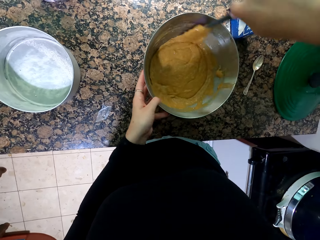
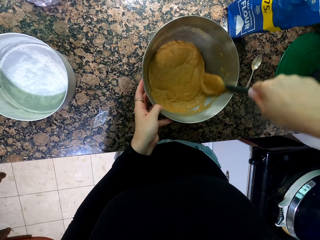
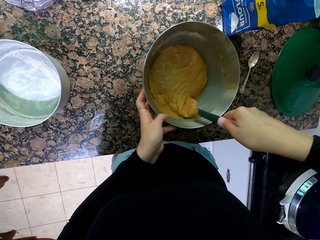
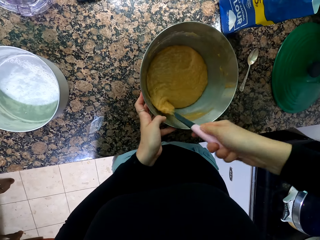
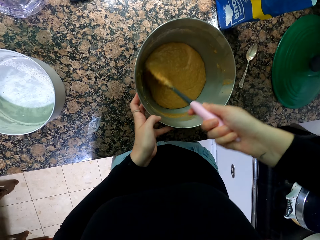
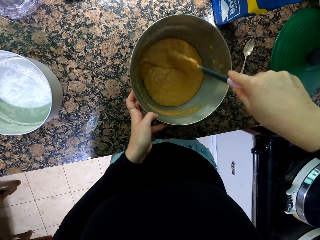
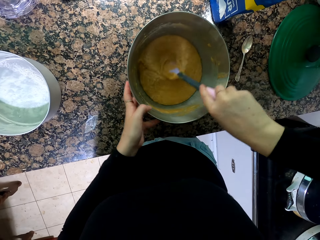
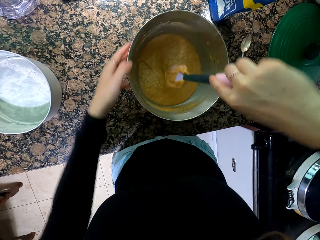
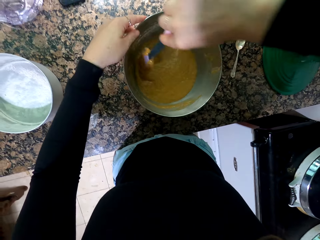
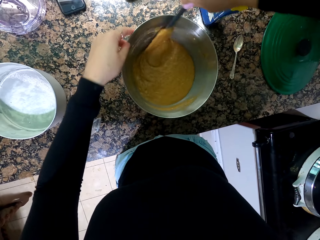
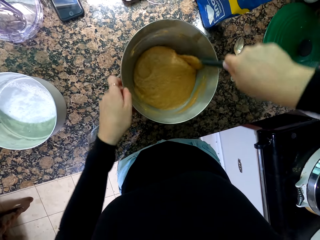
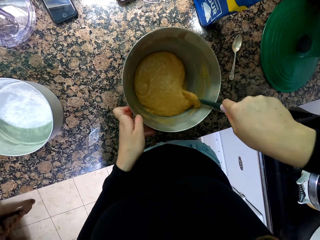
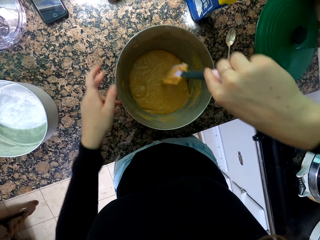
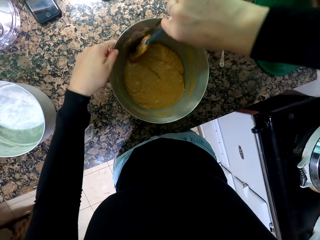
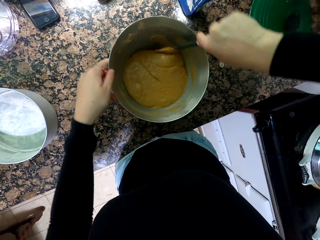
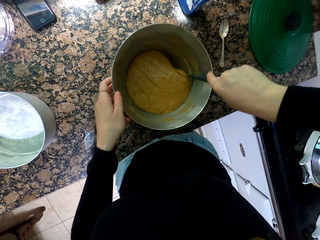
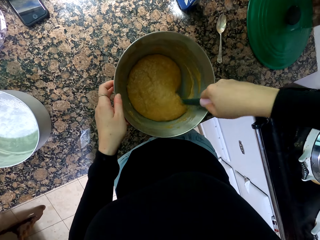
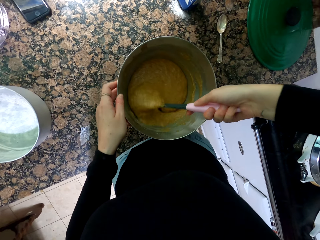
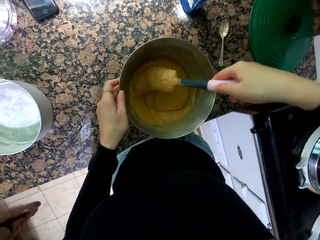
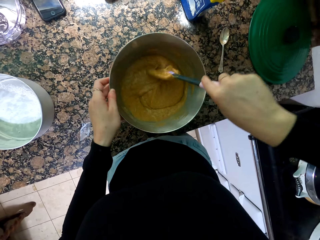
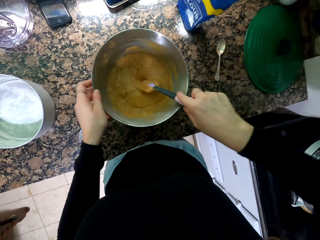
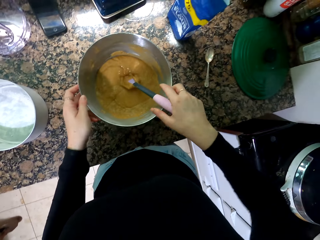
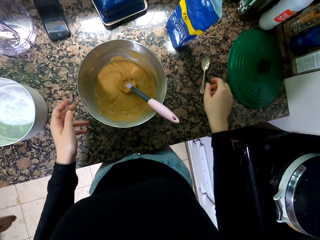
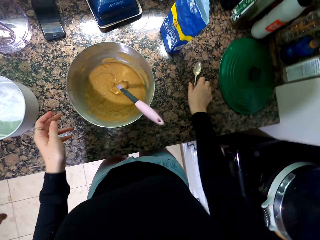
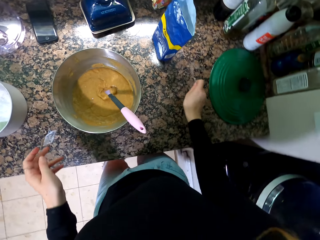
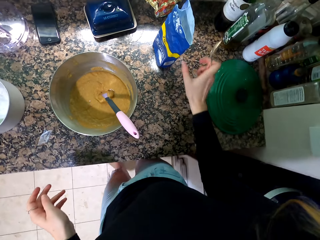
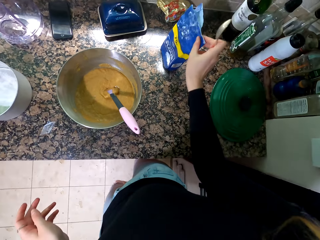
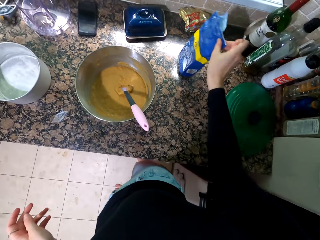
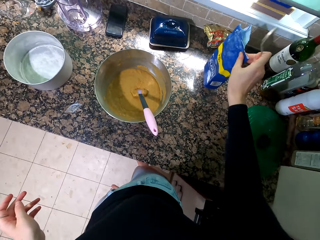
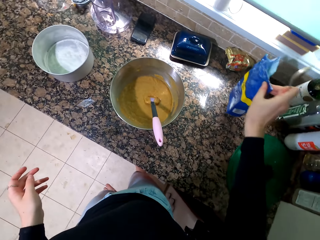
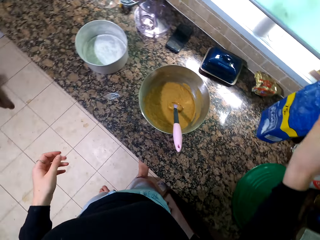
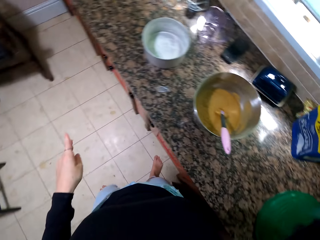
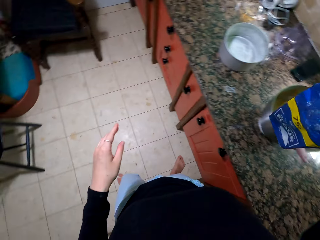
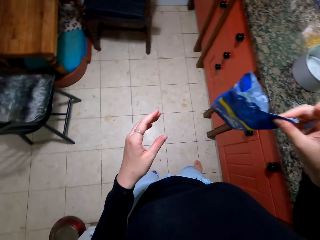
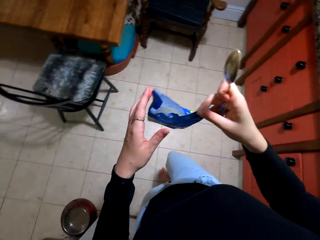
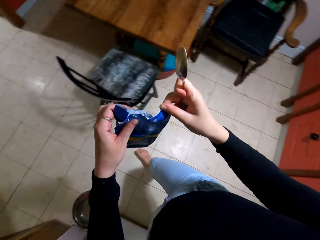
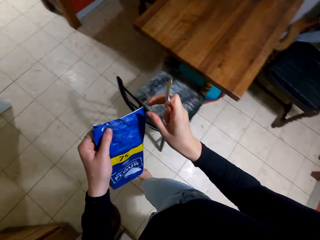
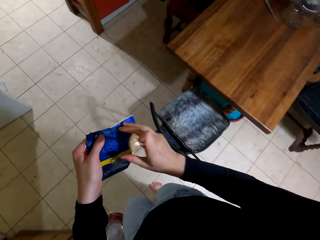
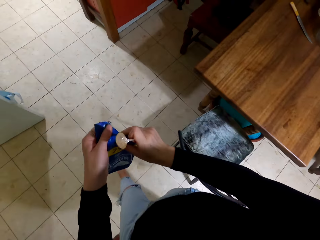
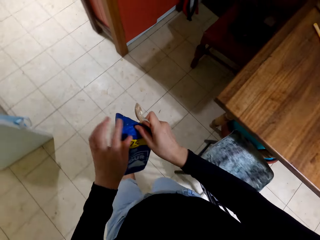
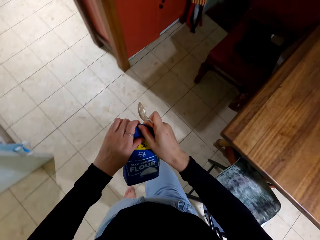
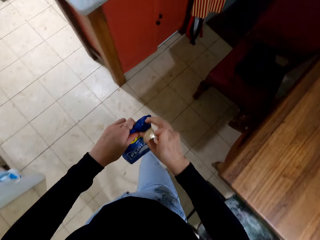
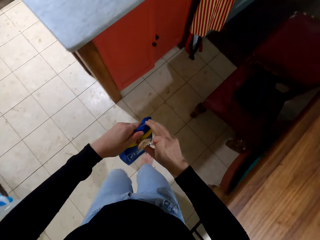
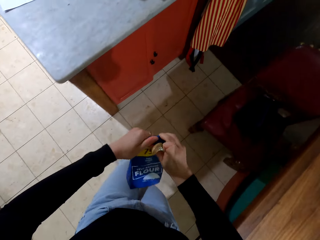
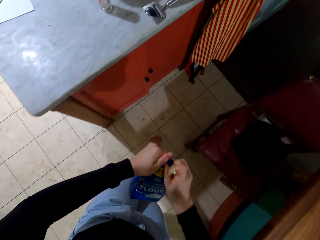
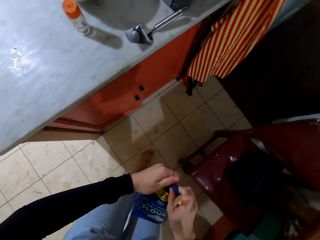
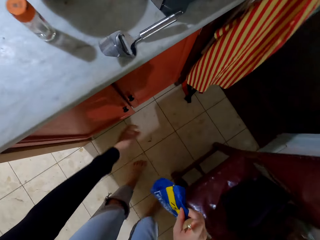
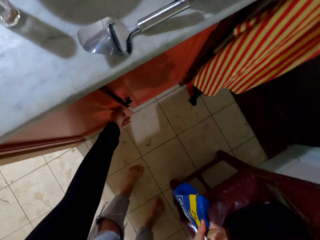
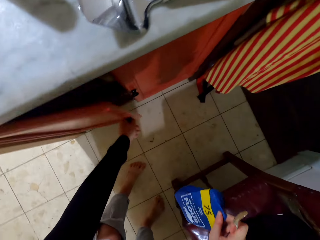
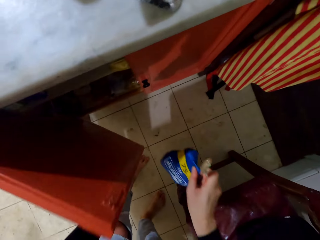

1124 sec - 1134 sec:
The camera wearer picks up the spoon. They hold the packet. They walk away from the countertop. They take the packet of flour in the cabinet.

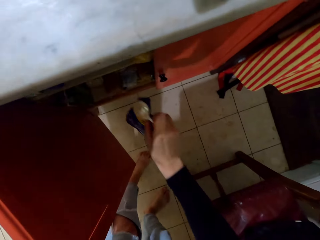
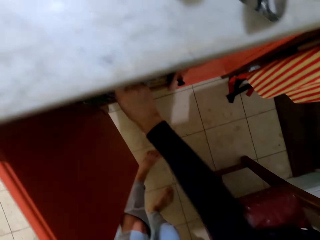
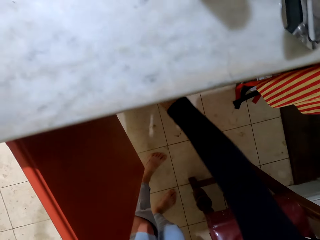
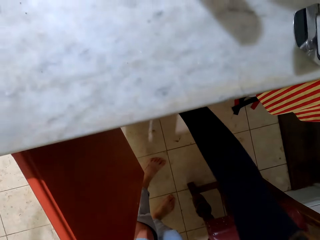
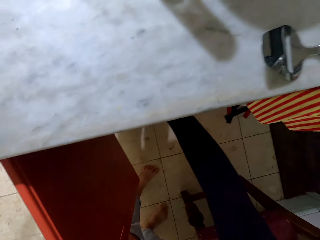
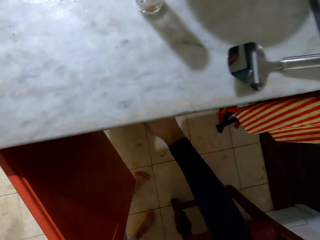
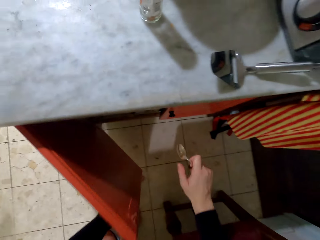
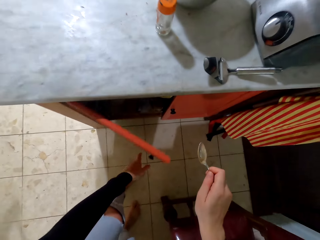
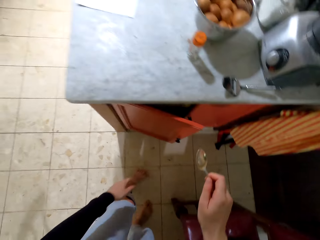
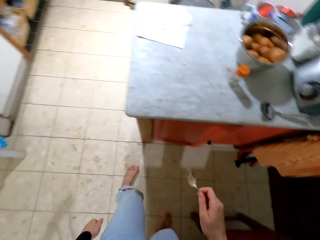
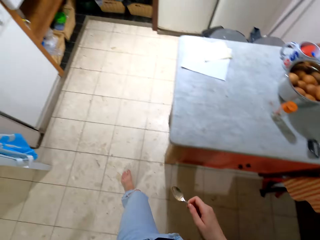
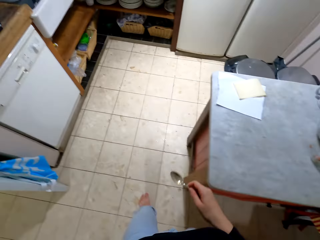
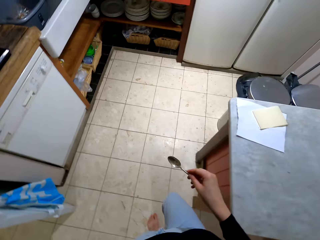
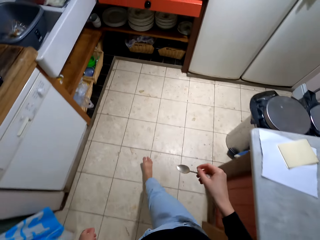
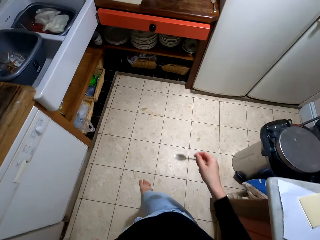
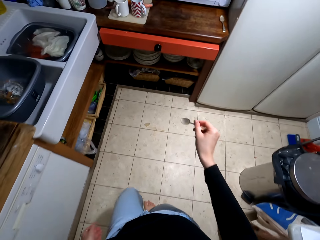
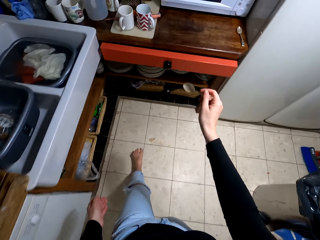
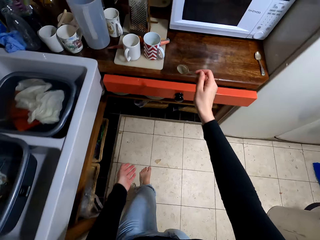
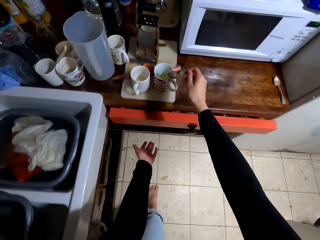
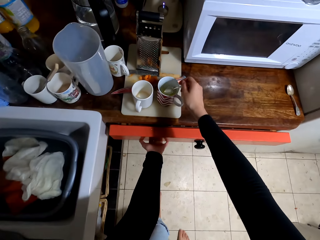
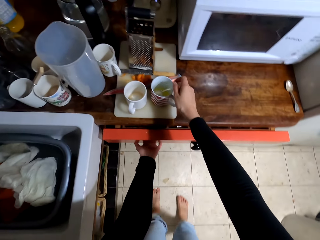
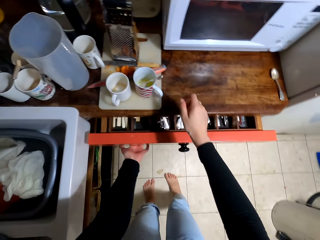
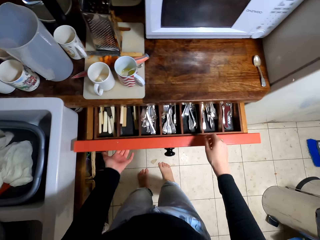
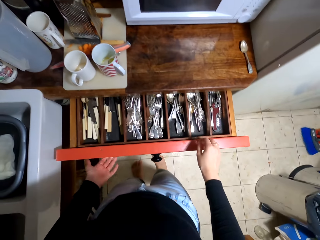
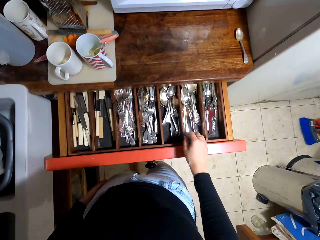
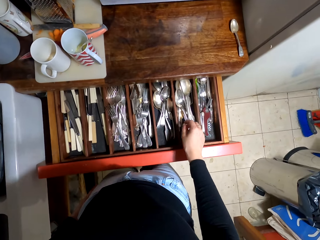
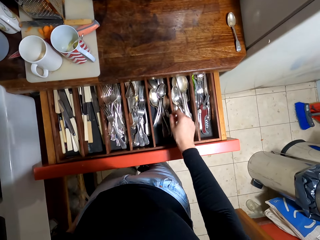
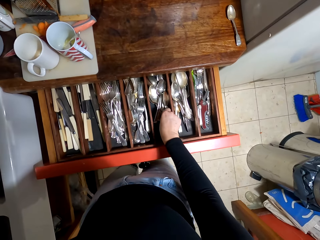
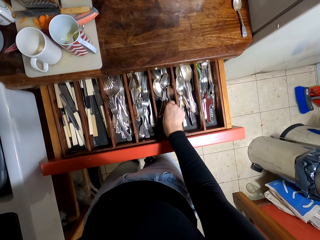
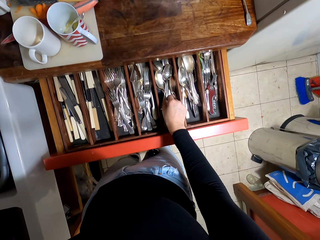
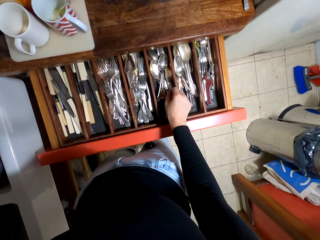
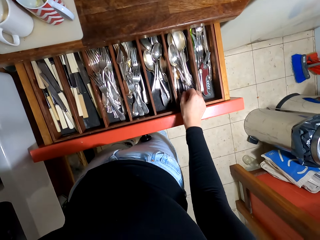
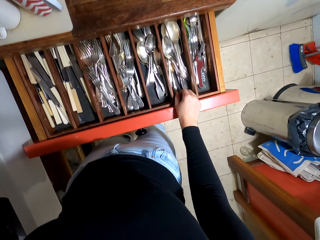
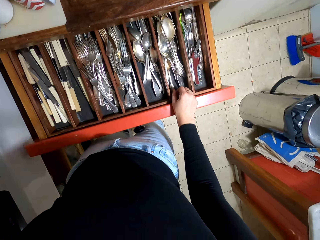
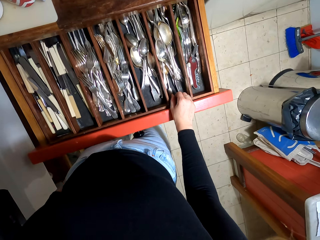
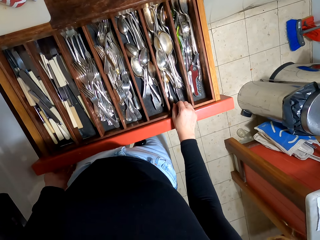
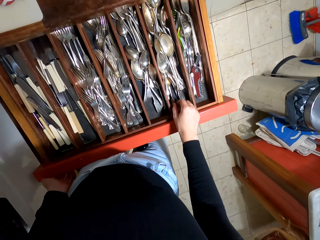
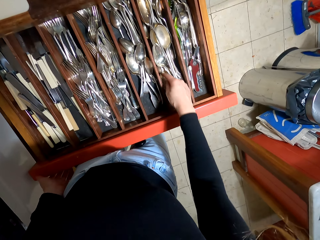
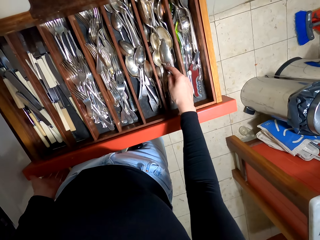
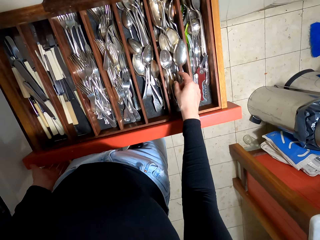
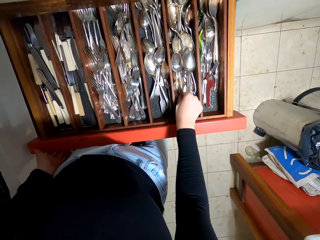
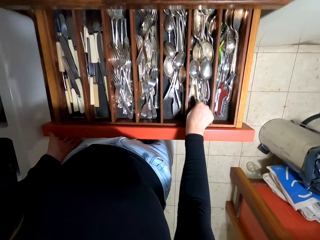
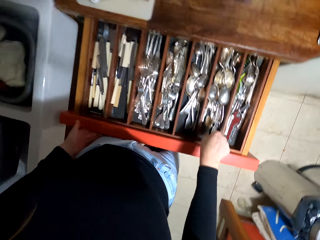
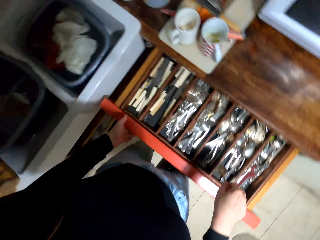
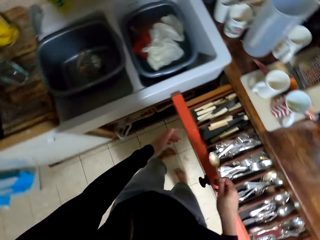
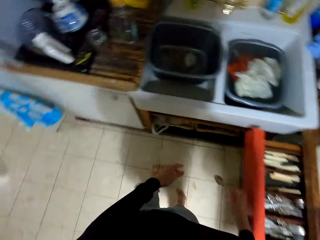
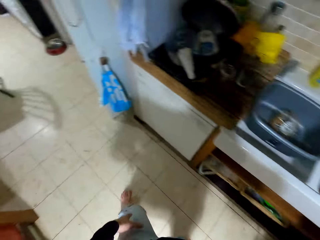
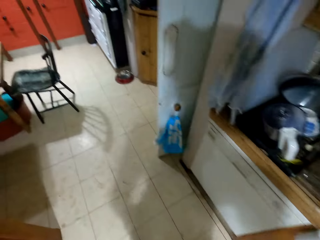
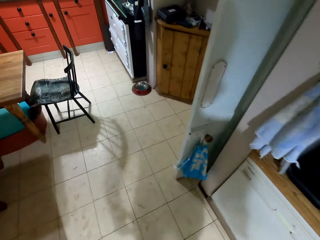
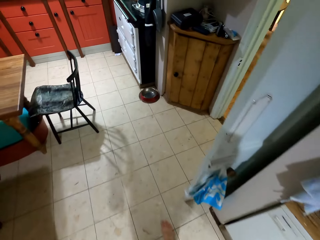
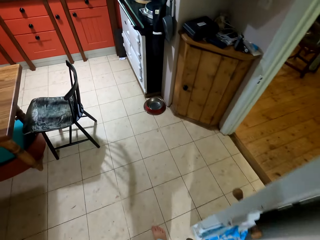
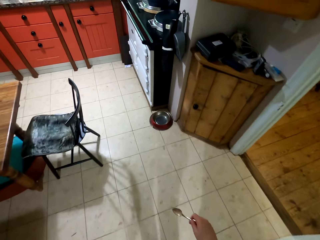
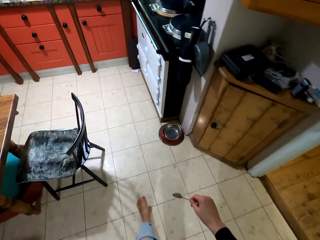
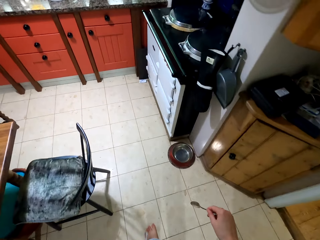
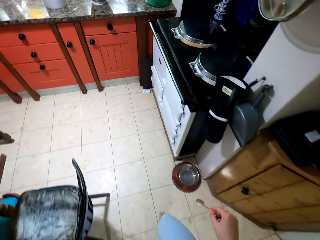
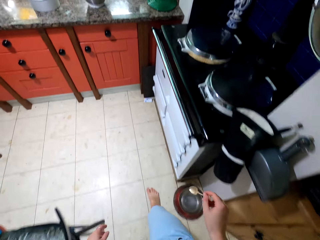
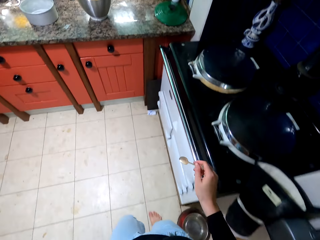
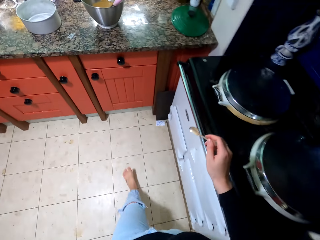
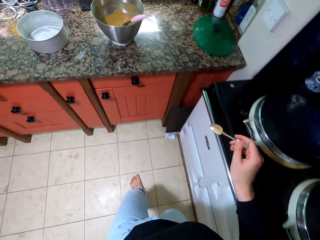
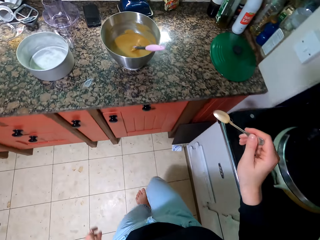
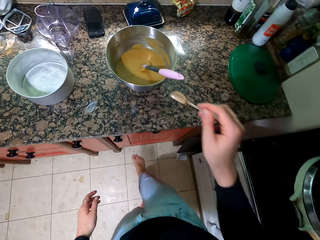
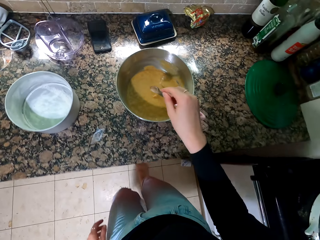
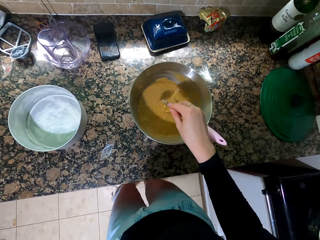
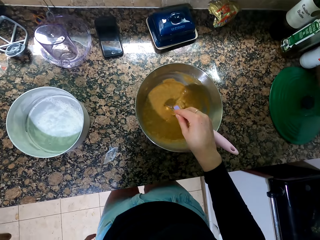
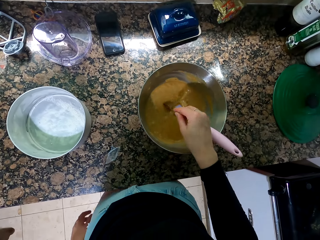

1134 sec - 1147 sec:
The camera wearer opens the cabinet. They put the packet in the cabinet. They close the cabinet. They walk towards the sink. They put the spoon in the cup. They pull the drawer. They take a clean spoon from the drawer and walk. They touch the cutlery. They pick up a spoon. They walk away from the drawer.
